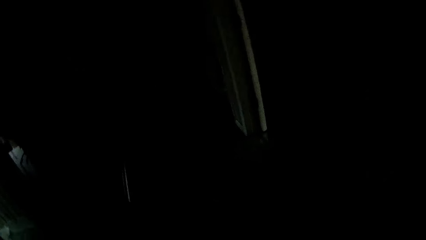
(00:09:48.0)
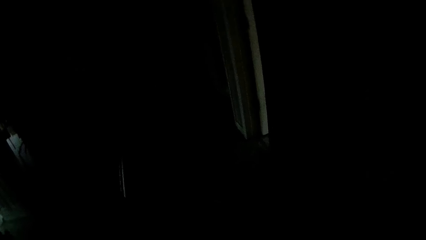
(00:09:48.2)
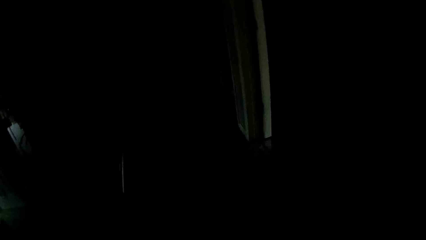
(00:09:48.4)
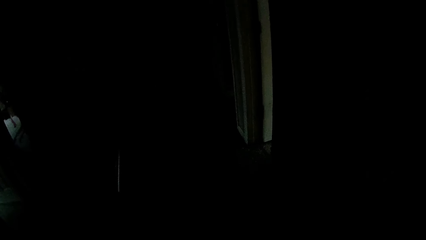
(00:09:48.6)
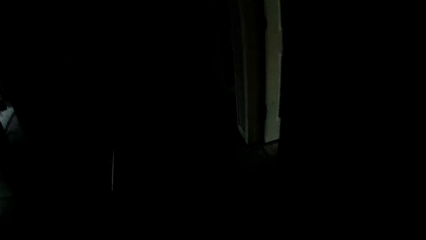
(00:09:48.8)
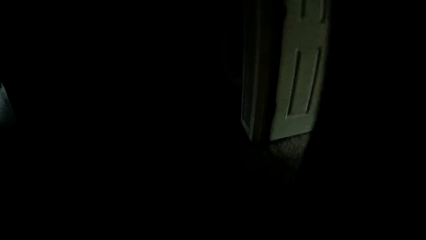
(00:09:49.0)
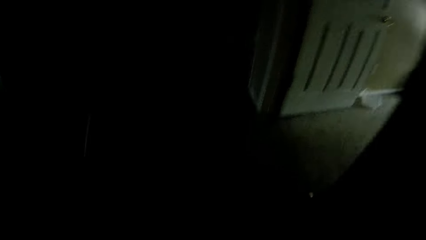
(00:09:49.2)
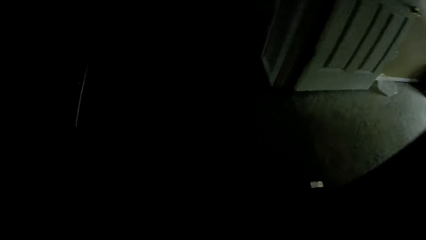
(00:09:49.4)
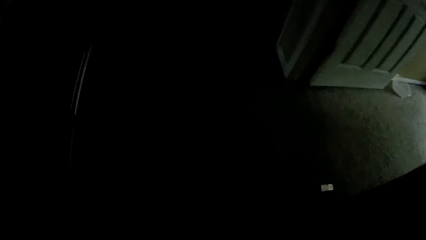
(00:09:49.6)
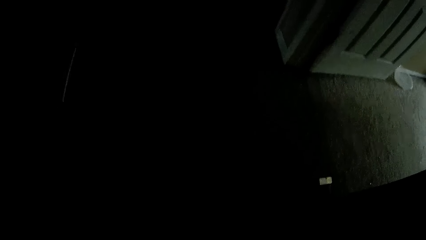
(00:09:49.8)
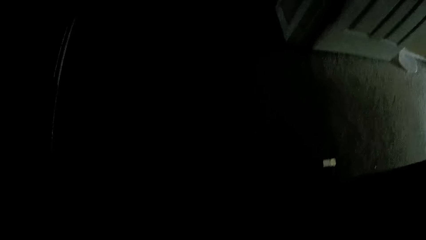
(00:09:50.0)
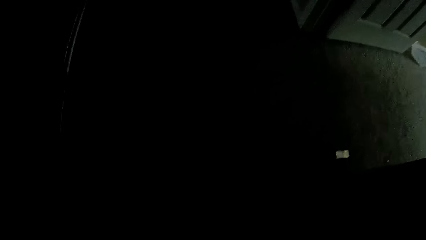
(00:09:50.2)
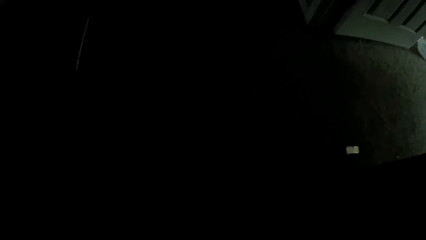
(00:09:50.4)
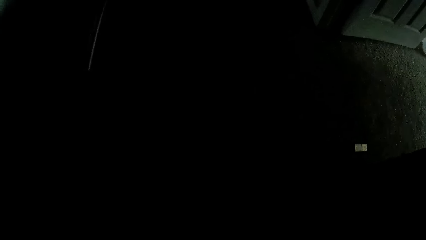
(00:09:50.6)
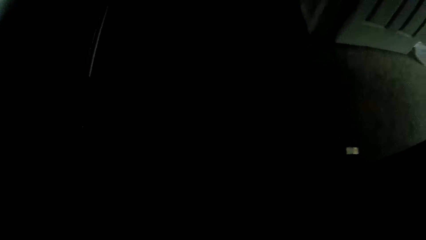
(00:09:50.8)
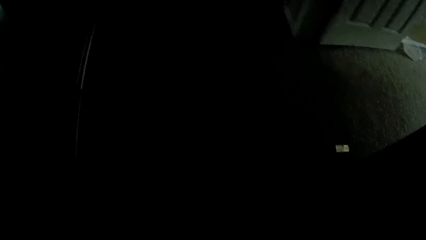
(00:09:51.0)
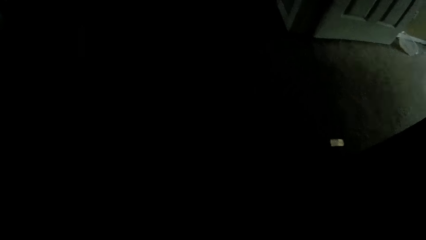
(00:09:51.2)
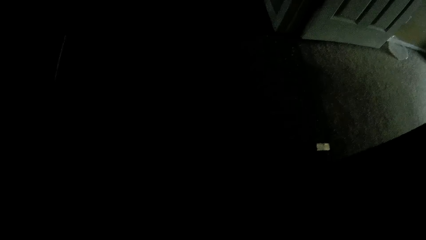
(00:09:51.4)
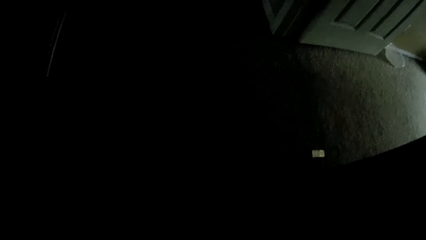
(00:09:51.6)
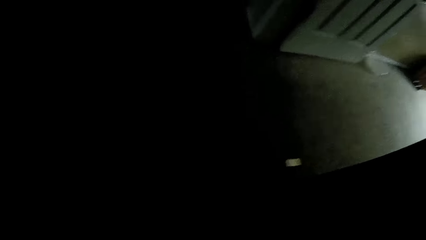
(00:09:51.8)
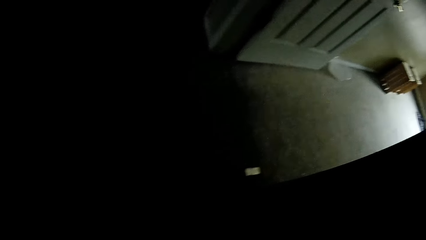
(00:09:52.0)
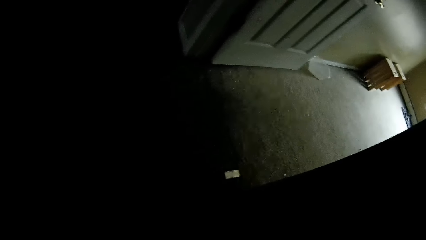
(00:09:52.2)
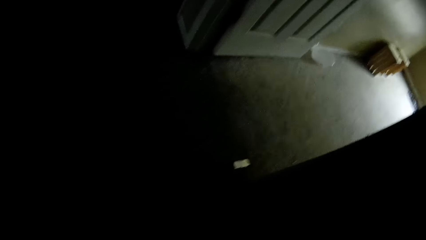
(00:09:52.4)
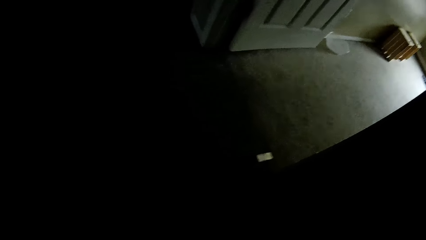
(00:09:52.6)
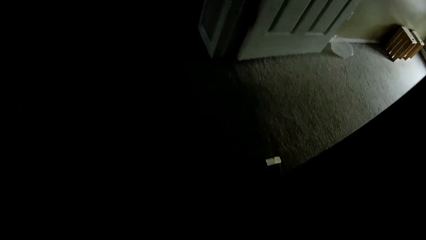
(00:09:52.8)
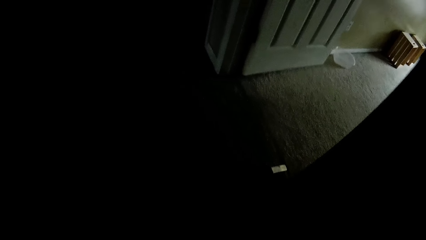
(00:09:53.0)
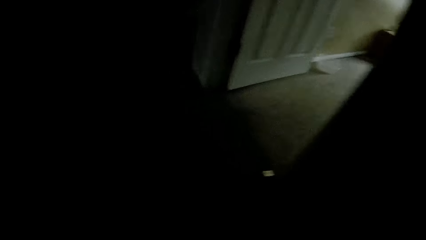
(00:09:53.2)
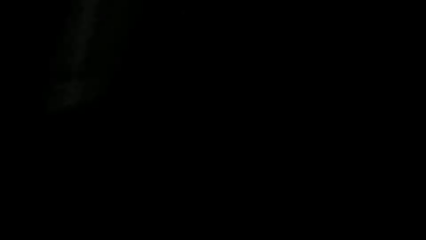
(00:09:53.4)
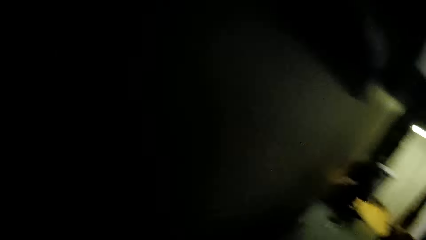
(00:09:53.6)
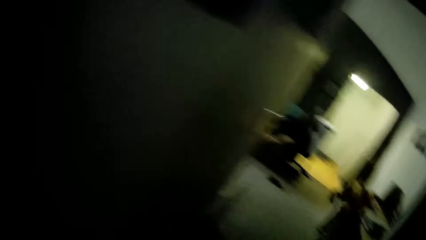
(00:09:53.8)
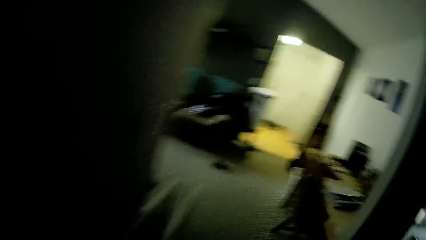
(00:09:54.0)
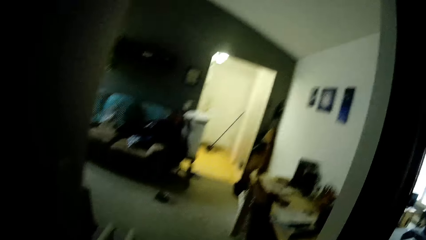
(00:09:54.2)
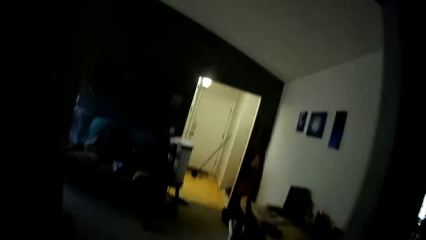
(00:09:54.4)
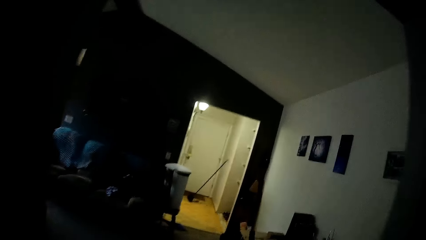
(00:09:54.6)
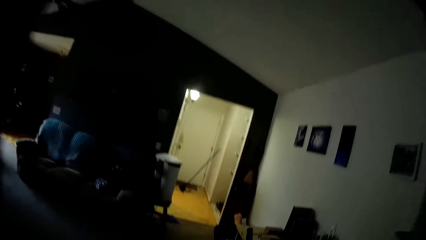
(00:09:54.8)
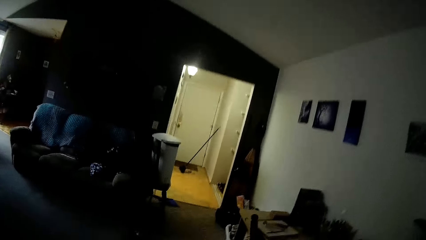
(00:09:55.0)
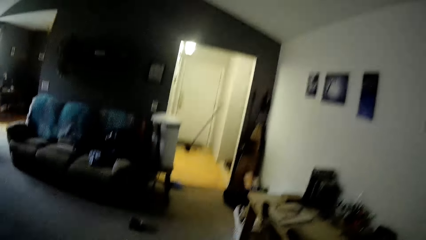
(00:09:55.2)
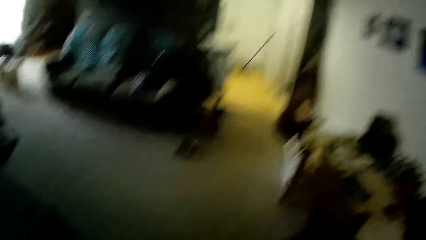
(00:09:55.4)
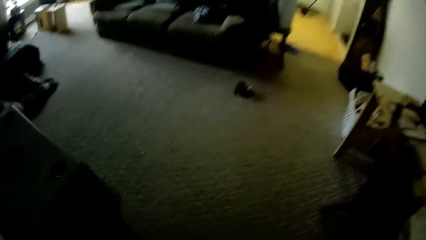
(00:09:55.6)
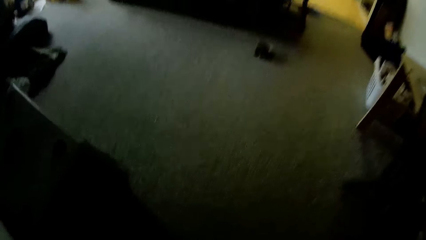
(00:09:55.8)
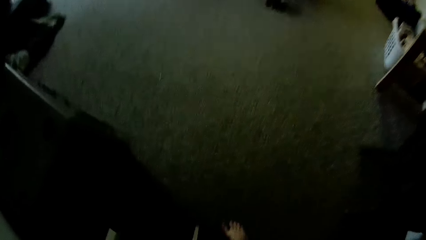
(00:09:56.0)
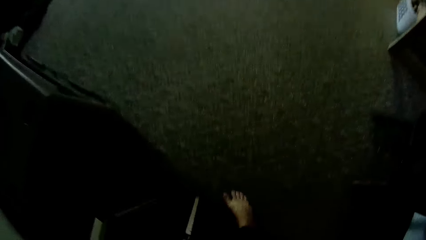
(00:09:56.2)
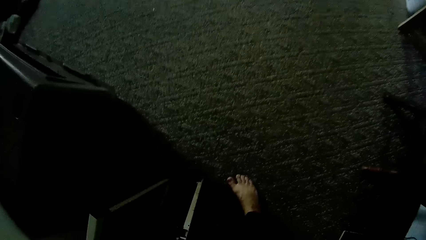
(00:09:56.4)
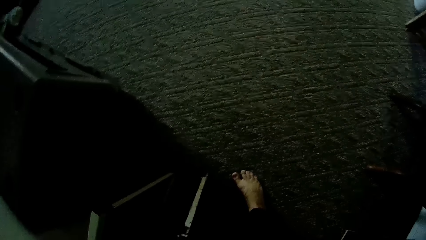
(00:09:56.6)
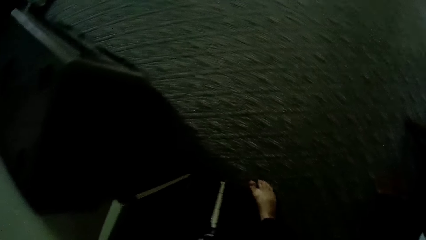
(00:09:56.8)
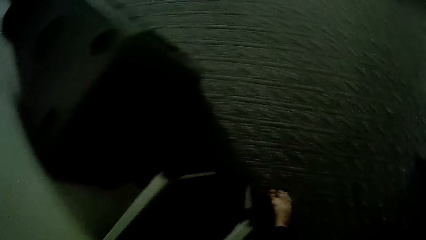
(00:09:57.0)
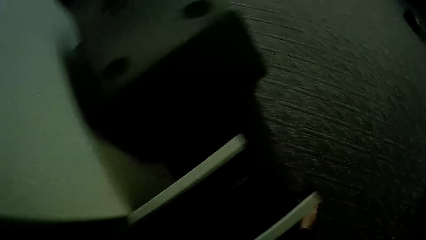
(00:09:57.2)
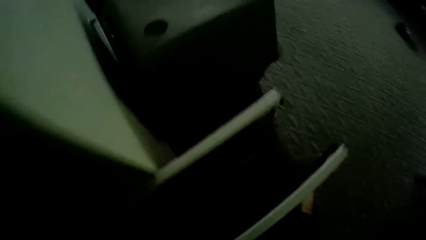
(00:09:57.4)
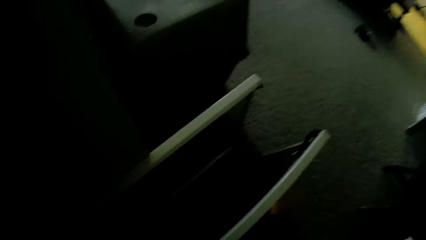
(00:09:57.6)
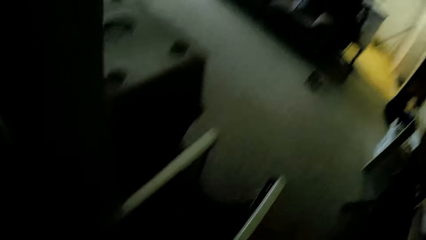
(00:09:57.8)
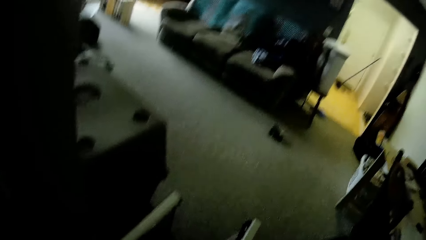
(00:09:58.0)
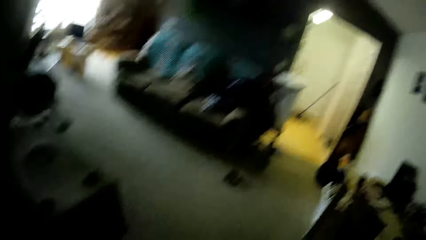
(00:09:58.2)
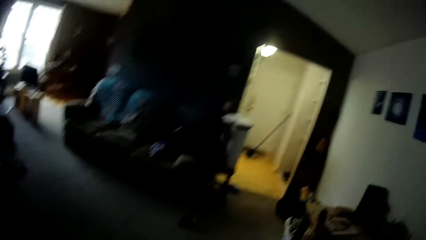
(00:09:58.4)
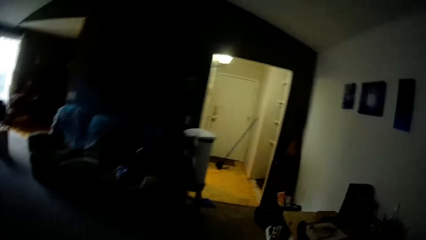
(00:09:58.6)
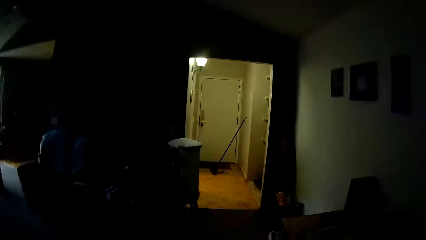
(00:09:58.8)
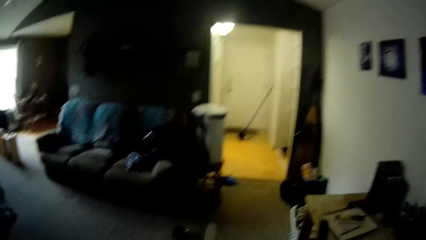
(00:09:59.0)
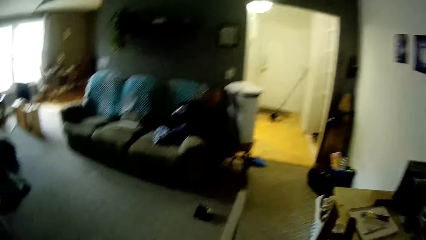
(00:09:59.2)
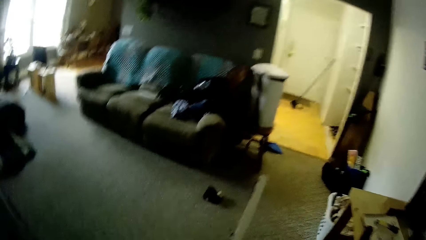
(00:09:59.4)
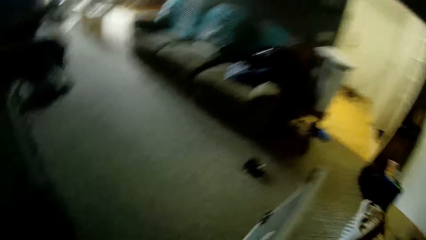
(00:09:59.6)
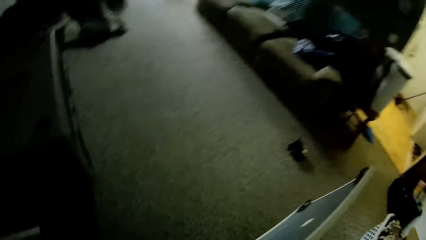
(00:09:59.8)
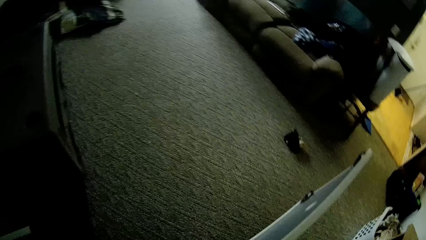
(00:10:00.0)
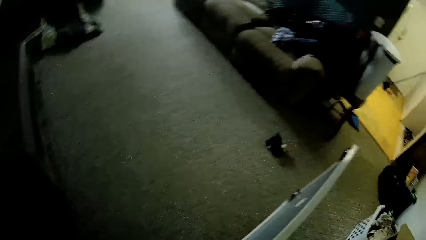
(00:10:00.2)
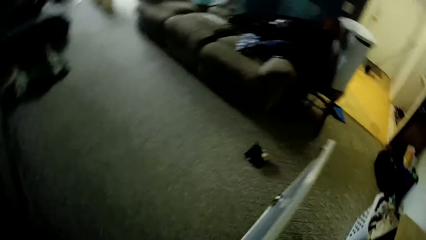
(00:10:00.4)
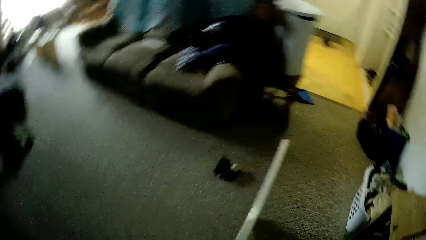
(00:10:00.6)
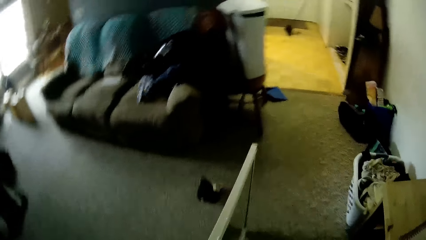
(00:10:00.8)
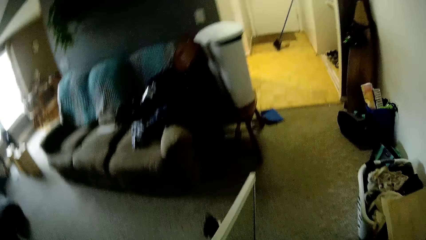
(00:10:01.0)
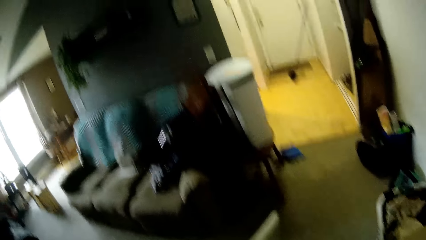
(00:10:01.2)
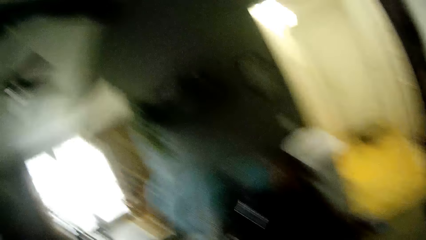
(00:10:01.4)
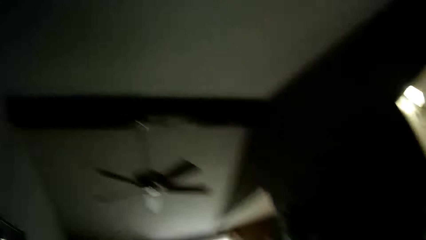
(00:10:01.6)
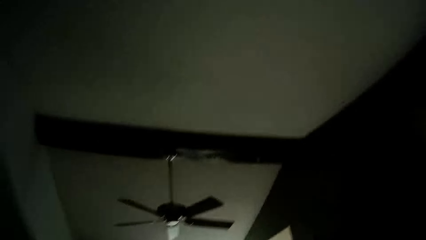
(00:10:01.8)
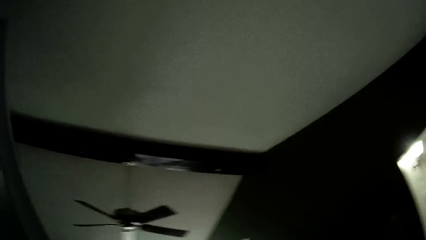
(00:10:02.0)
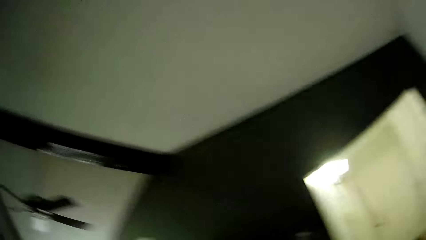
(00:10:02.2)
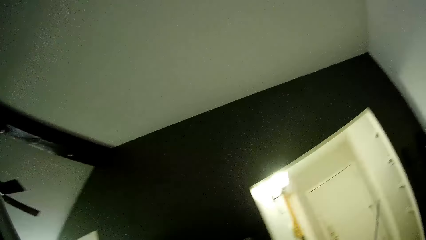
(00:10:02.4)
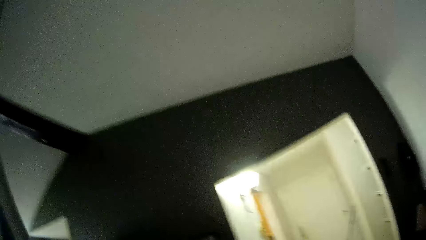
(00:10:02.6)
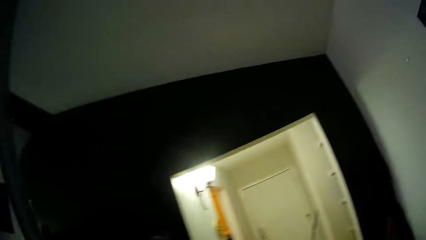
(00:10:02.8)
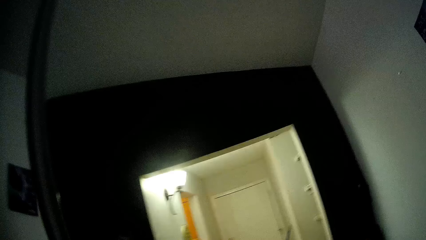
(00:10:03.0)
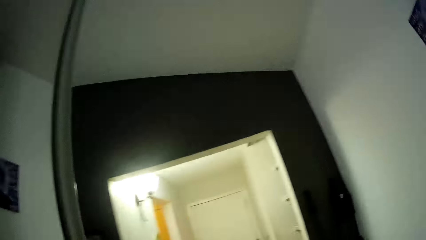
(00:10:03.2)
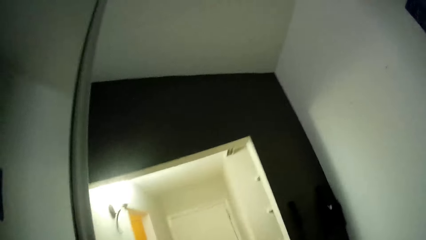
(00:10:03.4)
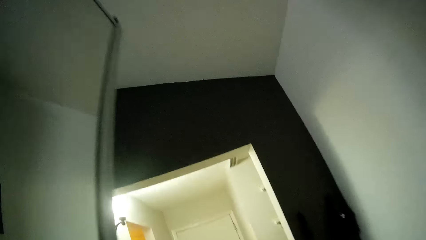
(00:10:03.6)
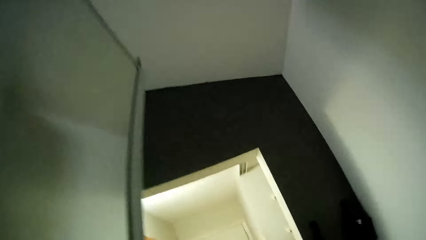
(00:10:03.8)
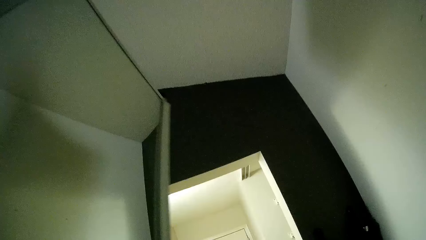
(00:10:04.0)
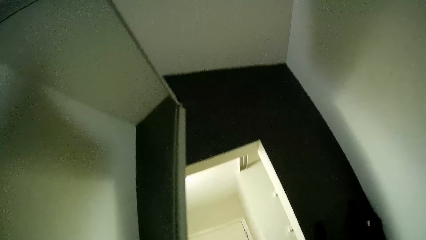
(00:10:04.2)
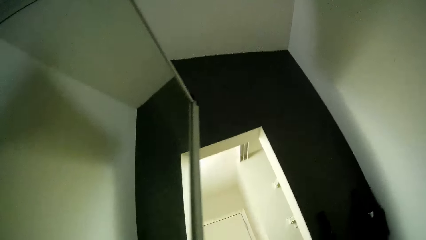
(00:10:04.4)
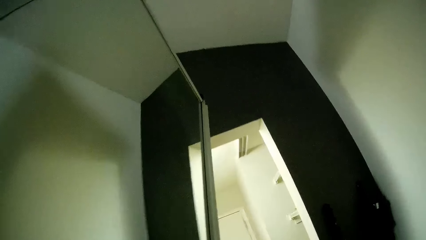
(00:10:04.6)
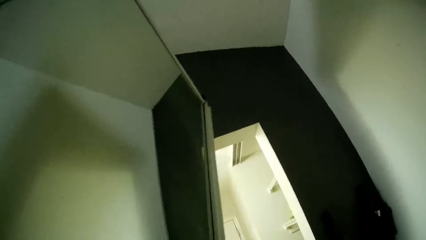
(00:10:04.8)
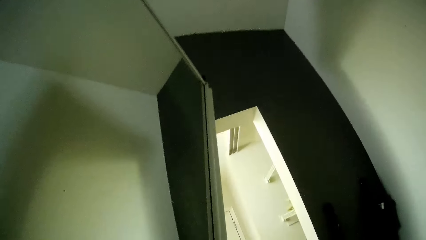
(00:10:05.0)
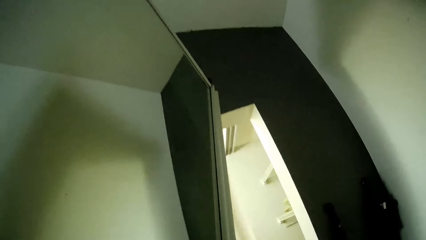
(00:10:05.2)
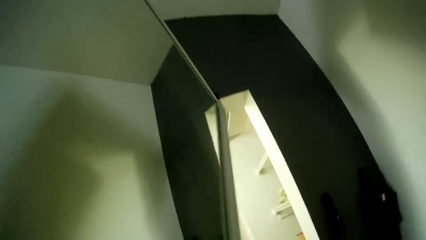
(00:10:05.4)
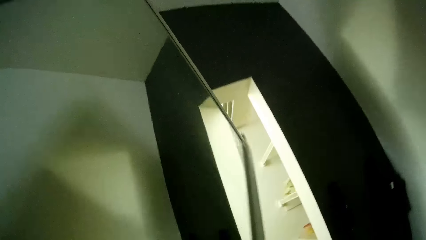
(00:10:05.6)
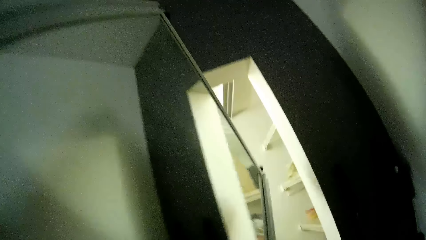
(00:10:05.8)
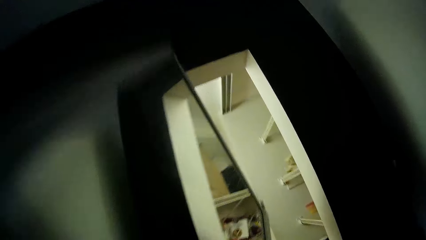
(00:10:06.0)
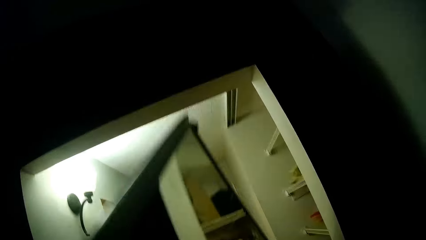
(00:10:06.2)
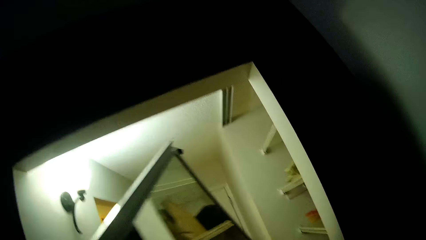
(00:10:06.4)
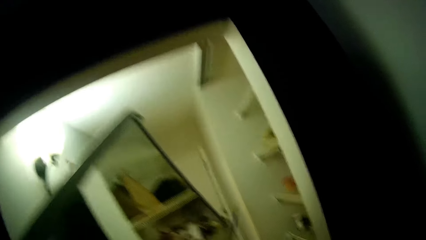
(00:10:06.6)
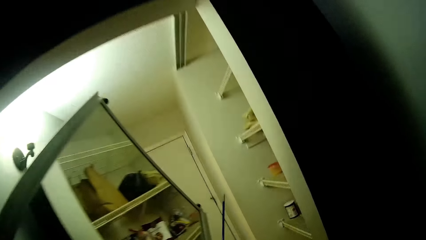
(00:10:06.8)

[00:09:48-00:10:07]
The camera wearer looks at his foot. He looks around the room. He carries a sliding door with his hands. He moves something out of the room.
